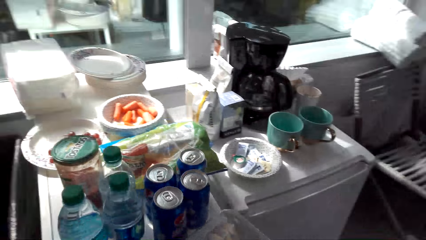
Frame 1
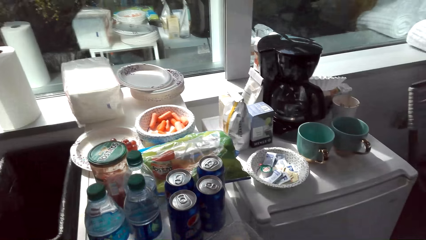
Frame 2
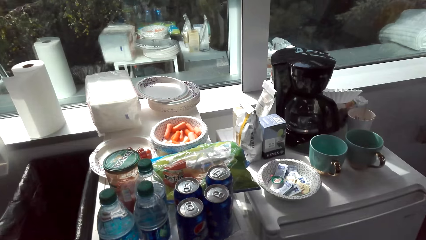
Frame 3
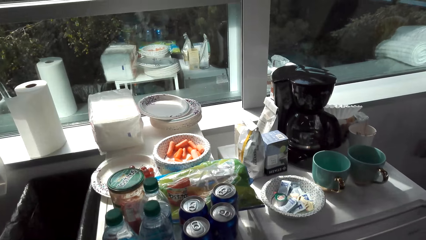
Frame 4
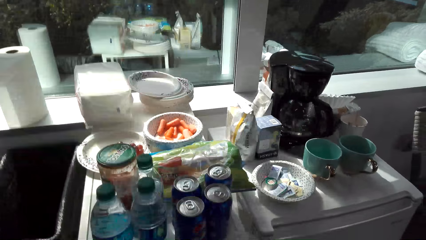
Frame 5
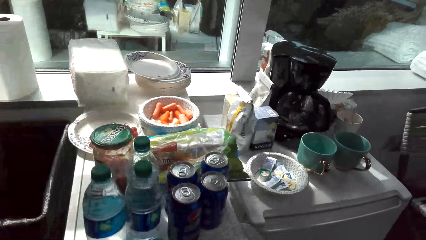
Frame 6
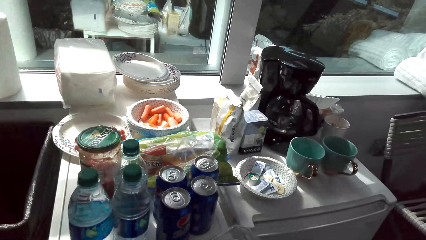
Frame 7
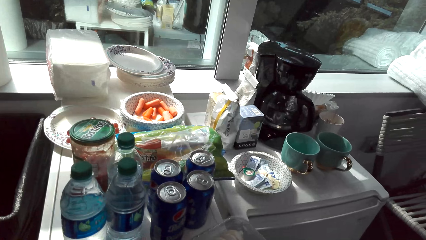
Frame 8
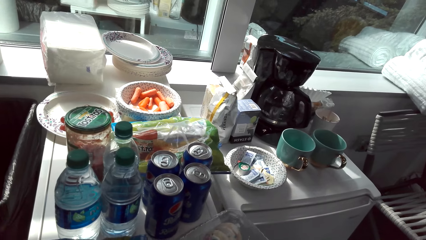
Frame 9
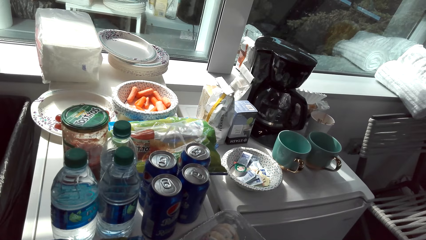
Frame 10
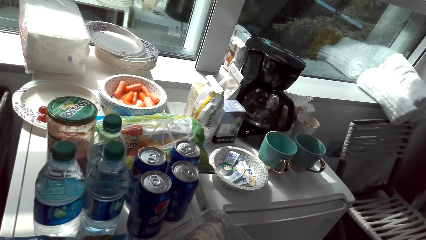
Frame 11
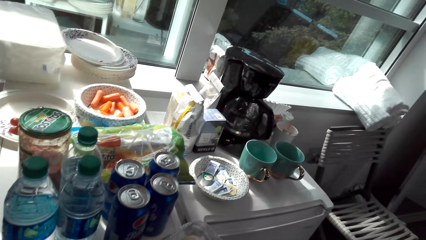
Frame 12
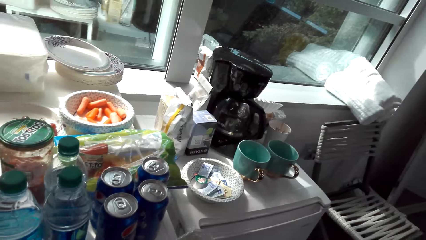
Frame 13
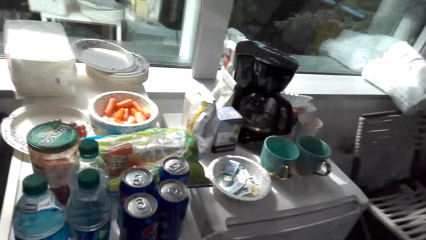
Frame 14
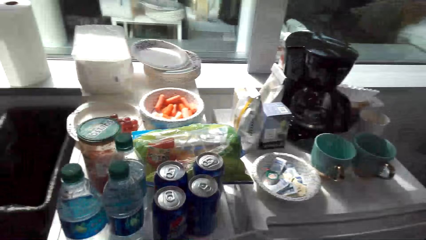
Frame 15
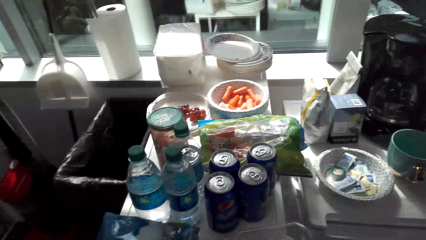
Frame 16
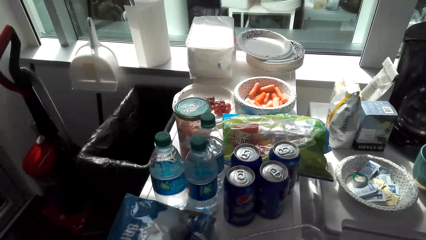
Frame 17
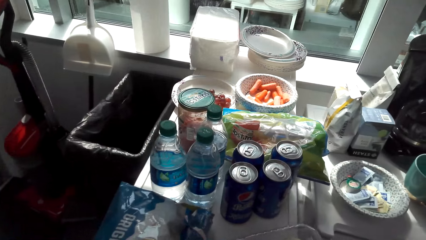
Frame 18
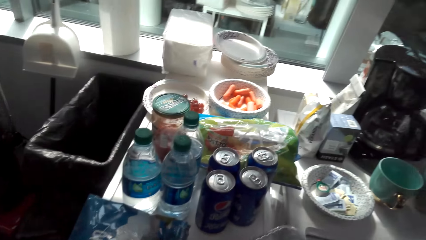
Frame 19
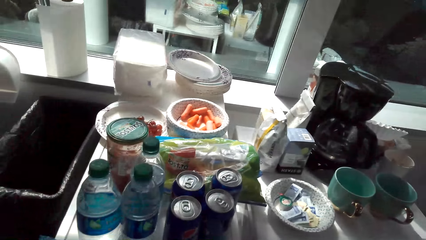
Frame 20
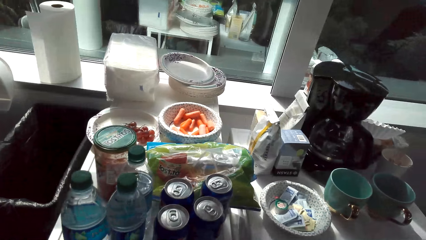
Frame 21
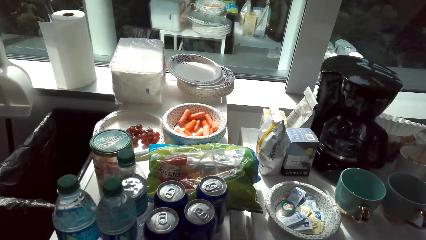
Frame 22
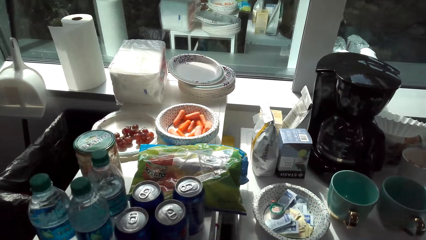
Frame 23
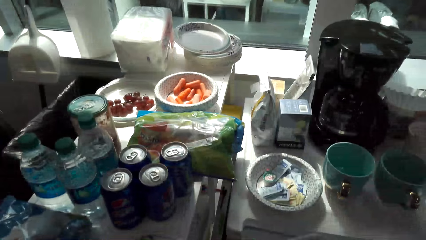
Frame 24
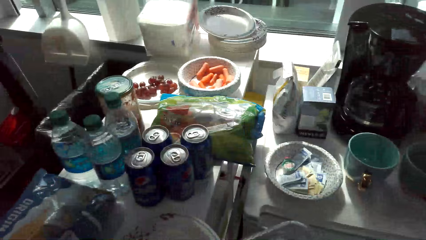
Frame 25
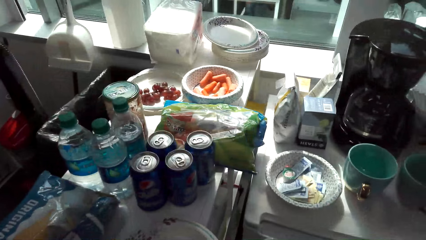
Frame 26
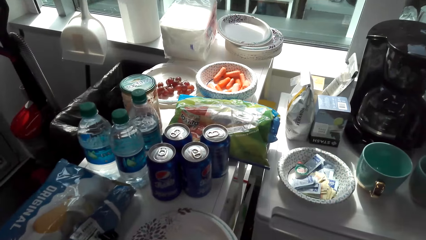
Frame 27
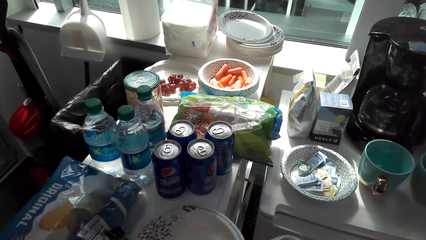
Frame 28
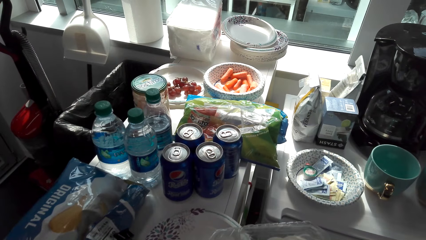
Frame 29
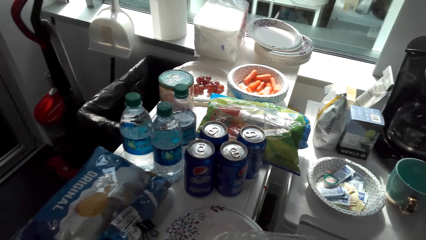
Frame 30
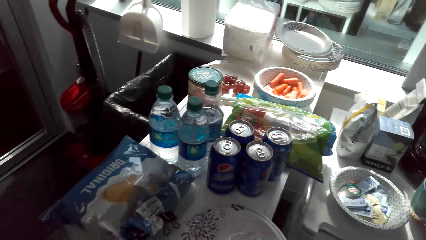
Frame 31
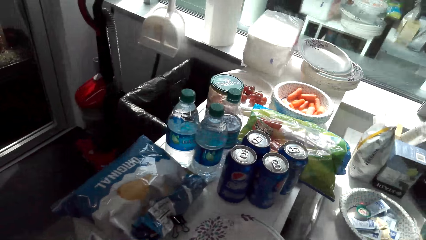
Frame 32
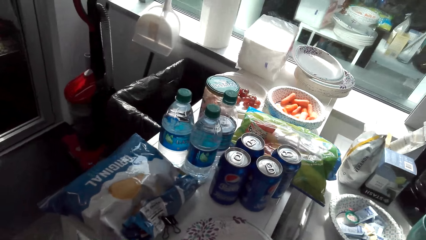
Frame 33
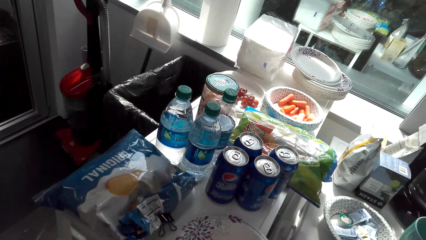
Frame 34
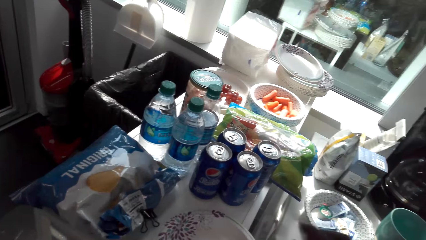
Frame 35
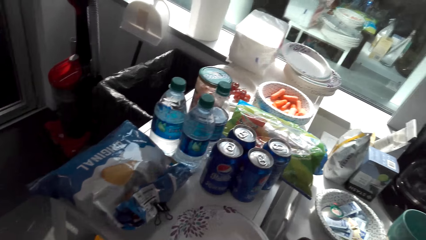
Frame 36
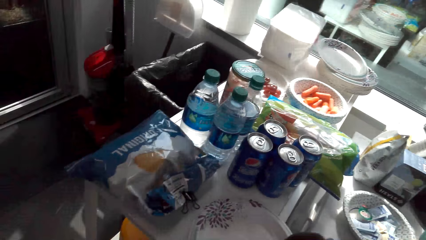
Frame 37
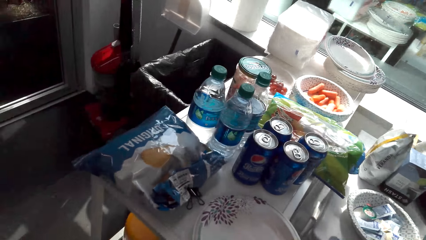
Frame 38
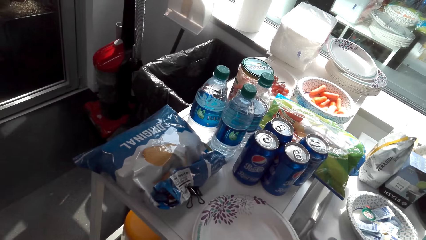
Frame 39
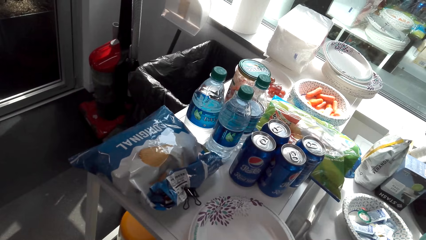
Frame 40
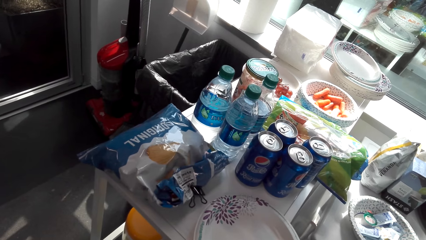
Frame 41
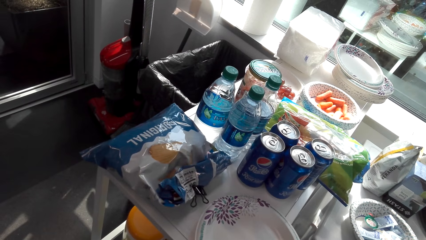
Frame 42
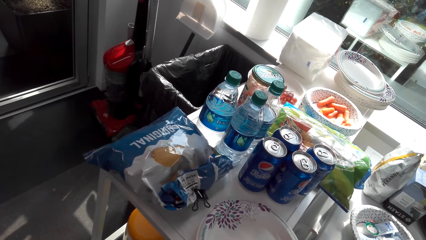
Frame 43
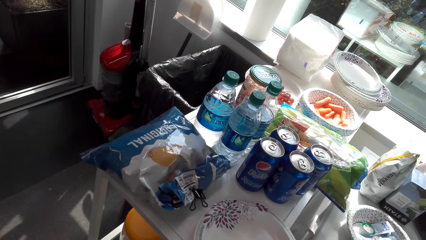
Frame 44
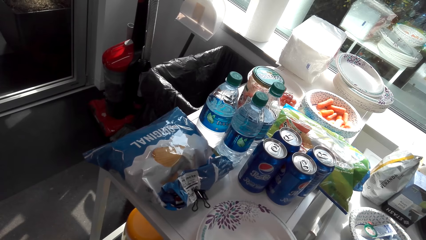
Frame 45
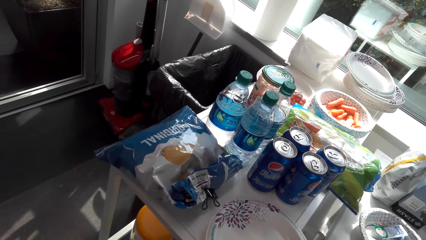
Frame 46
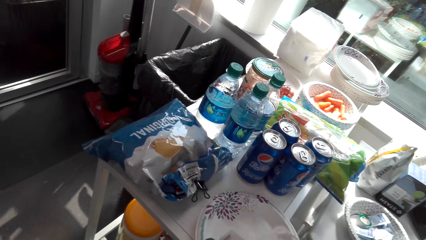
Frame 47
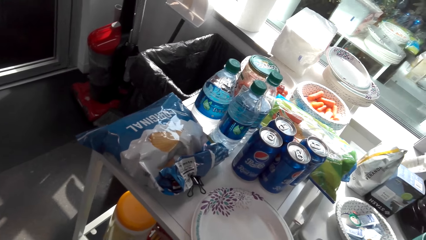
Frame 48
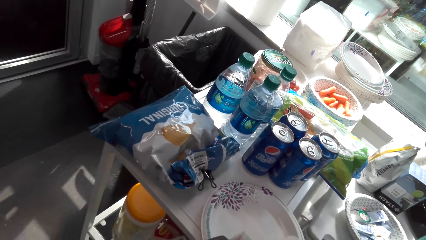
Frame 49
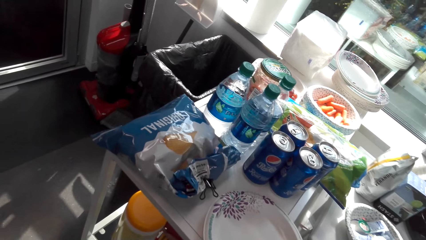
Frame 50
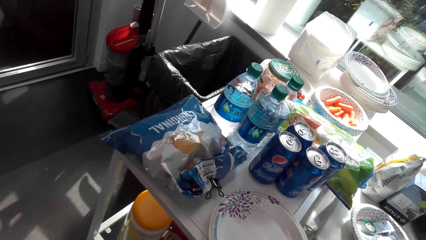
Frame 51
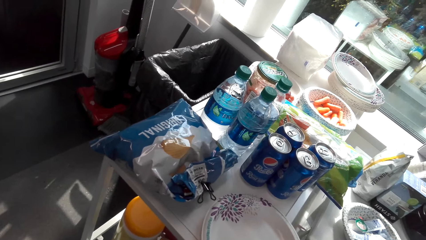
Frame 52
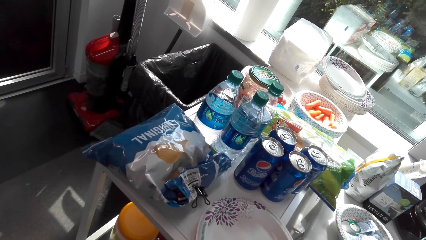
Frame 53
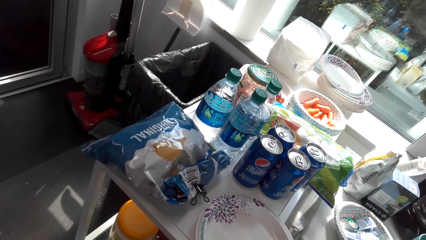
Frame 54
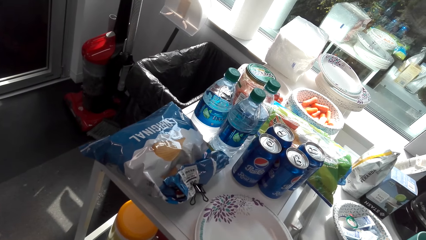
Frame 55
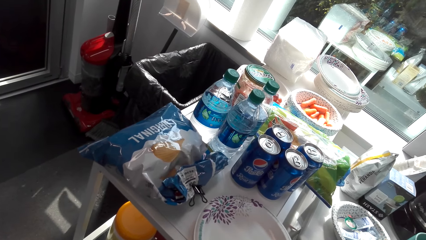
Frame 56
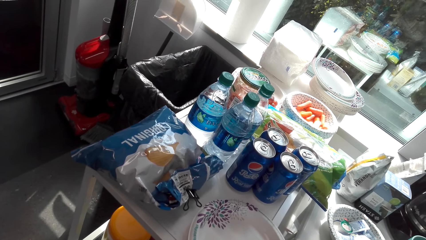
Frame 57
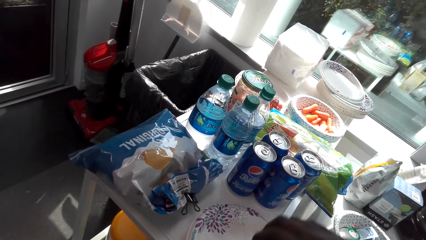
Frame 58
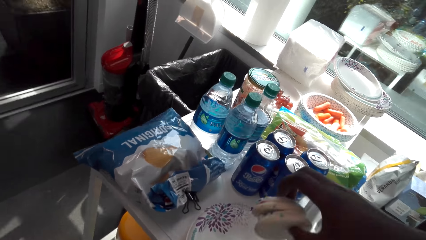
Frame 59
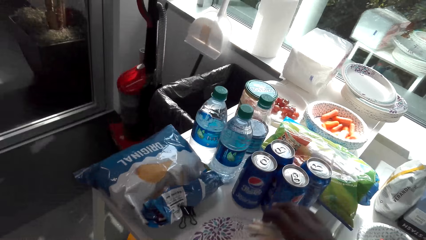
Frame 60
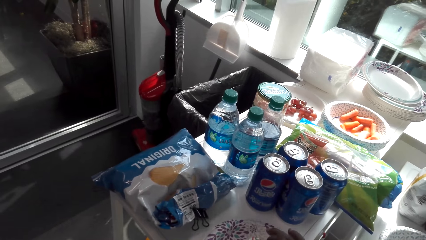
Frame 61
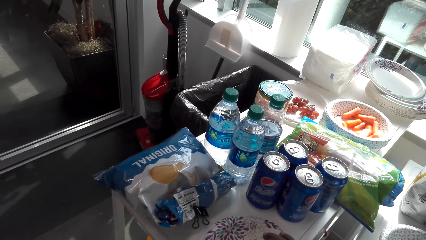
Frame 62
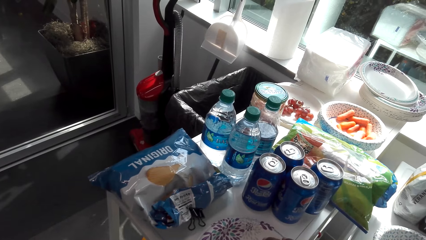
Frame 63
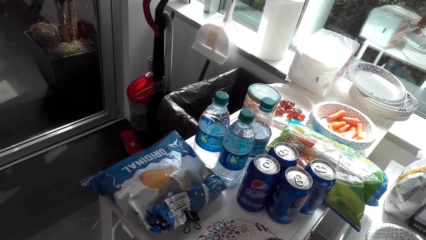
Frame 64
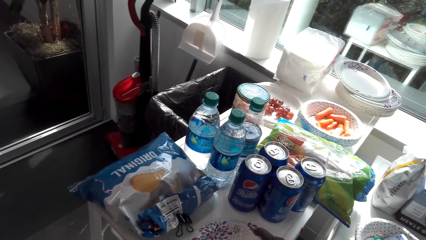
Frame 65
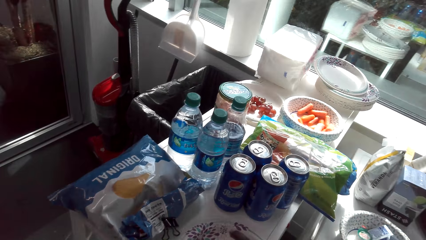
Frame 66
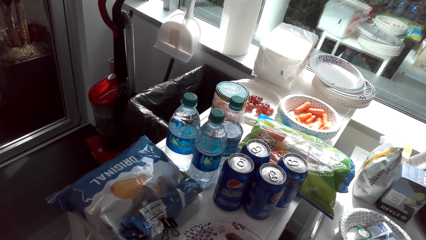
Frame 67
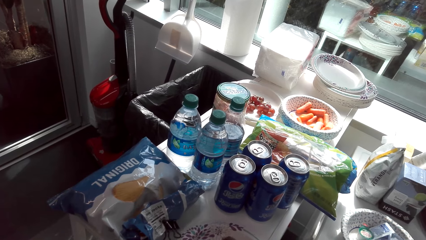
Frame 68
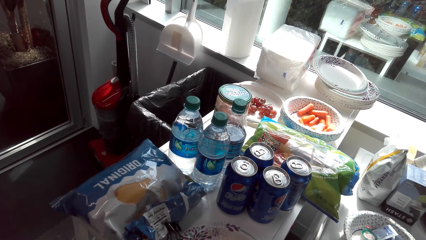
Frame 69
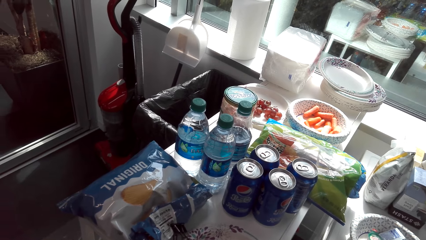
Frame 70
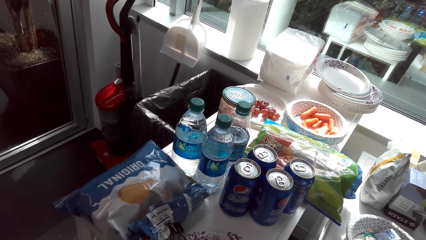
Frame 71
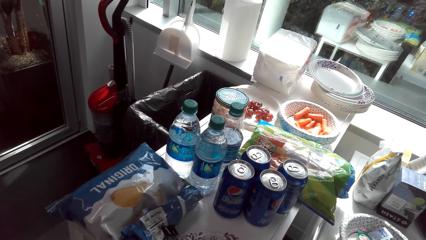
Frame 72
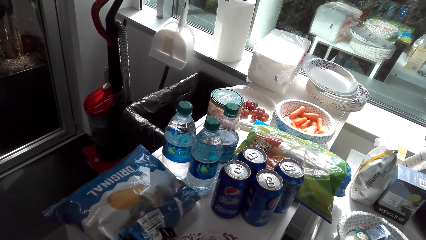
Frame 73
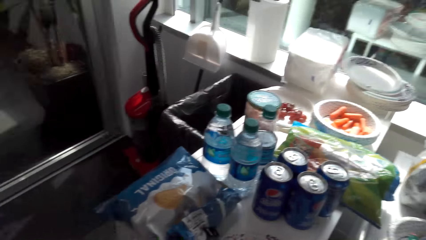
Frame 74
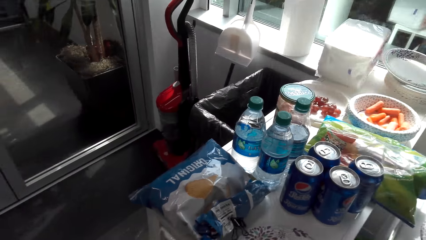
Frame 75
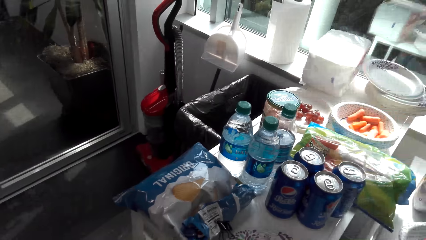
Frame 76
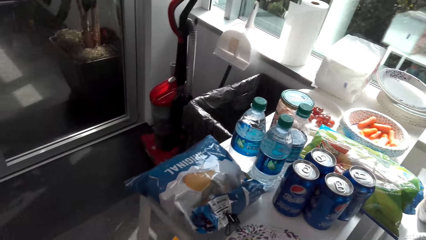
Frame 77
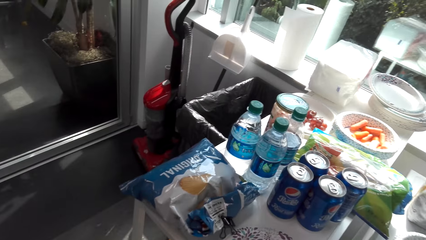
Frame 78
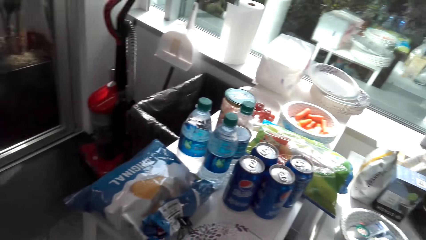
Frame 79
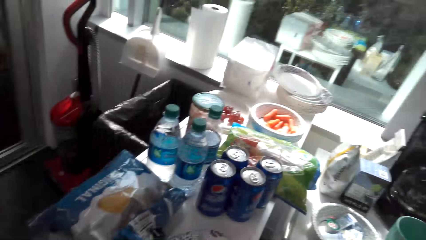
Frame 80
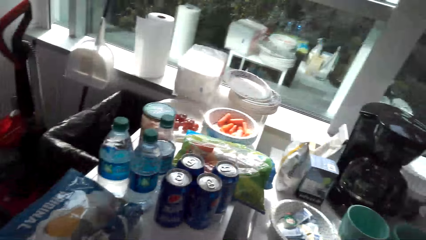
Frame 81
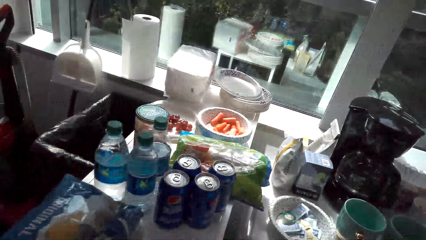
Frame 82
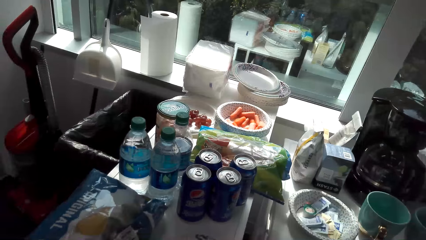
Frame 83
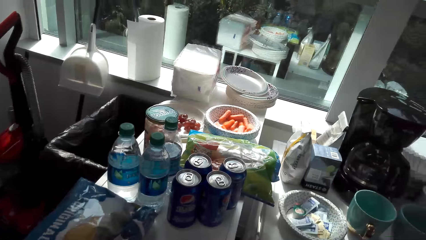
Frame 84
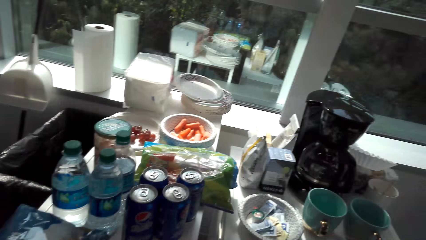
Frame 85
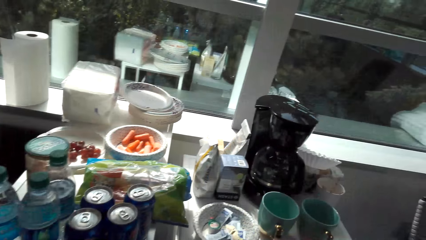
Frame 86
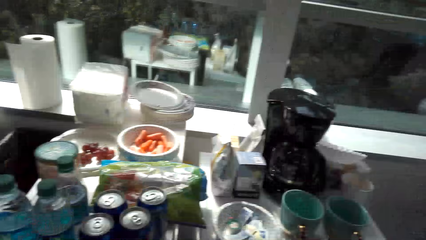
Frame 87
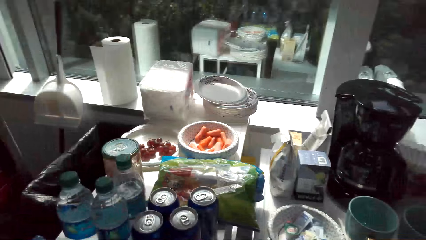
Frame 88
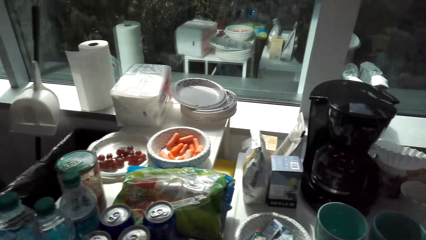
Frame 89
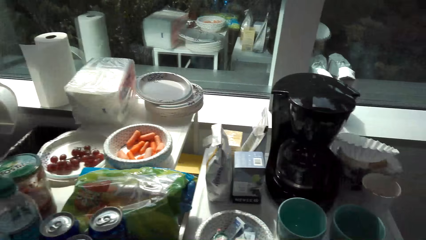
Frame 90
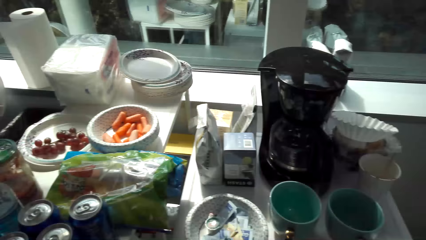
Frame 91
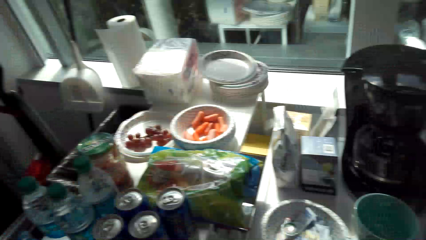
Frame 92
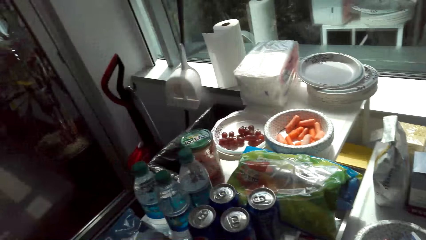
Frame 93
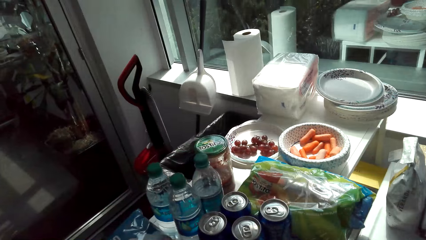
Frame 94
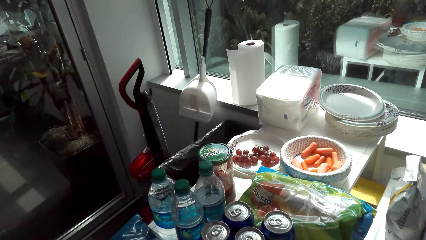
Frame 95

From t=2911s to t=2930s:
The camera wearer moves around a room. They adjust a plate on the counter. They unwrap a piece of paper. They adjust the plate on the counter. They look around the room. They put food on the plate. They adjust the plate on the counter. They look around the room.
